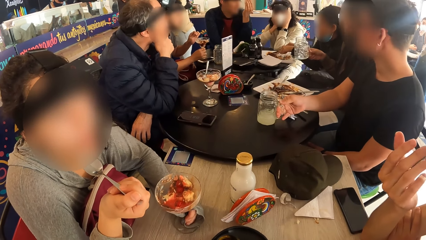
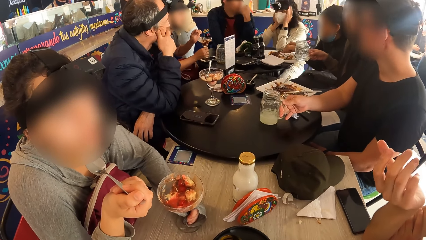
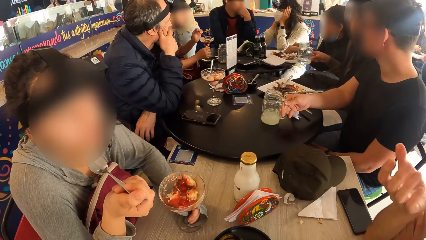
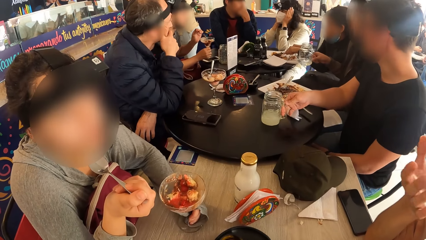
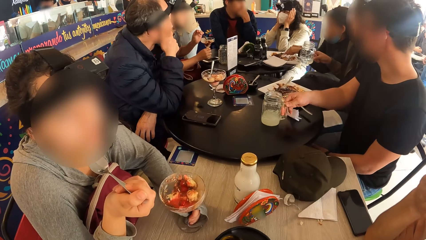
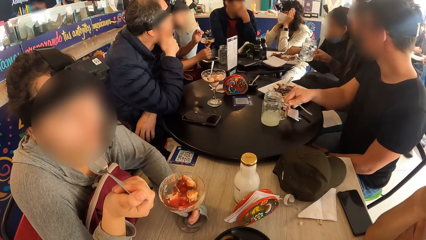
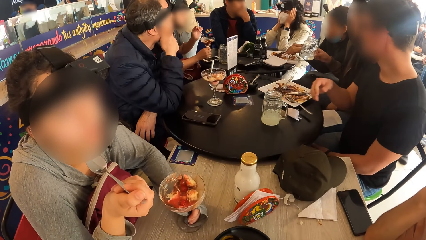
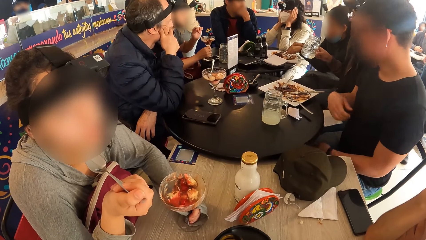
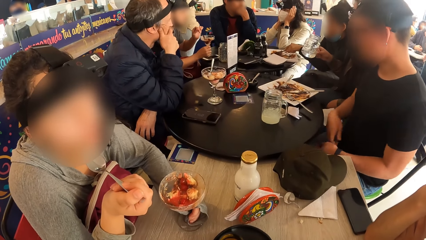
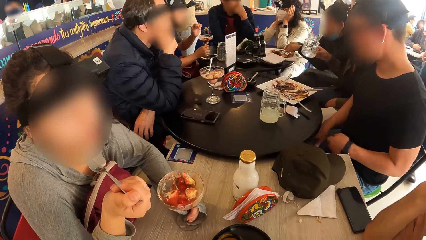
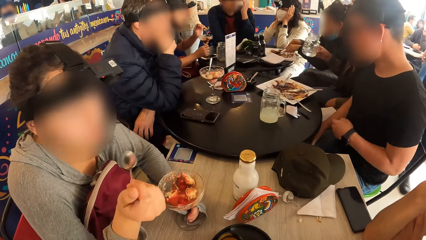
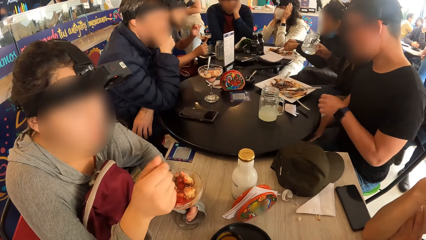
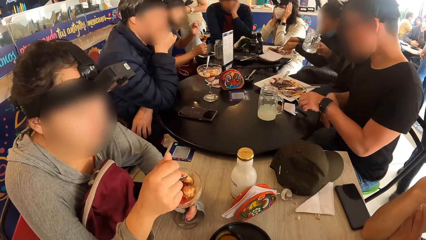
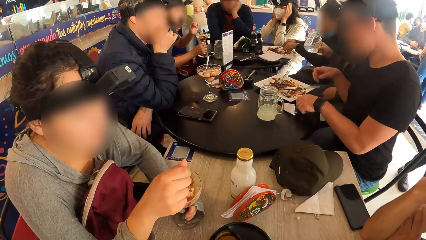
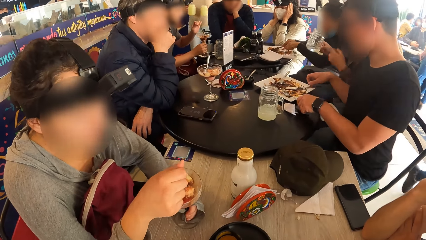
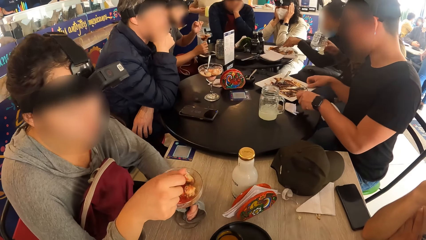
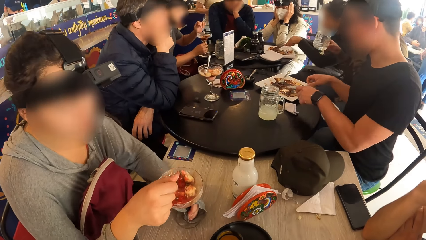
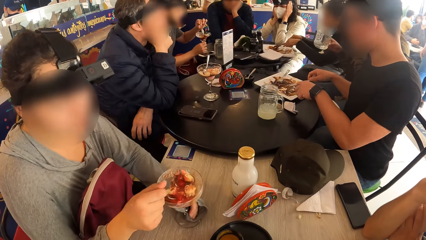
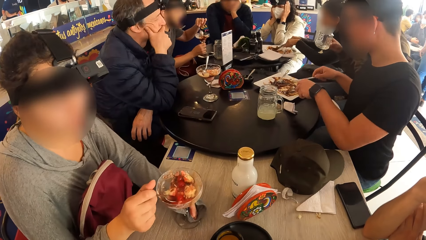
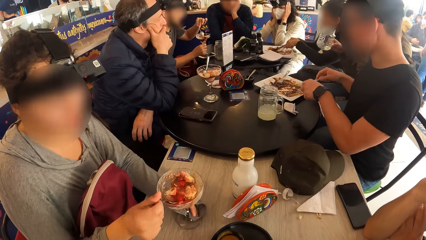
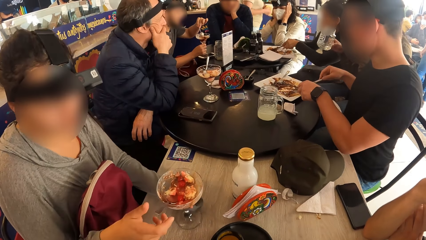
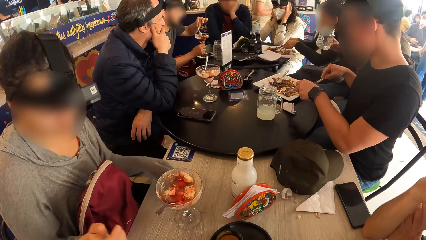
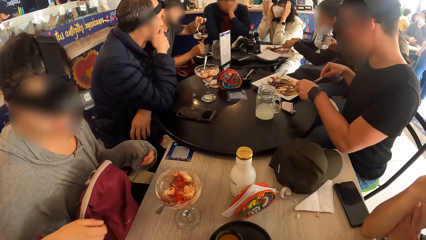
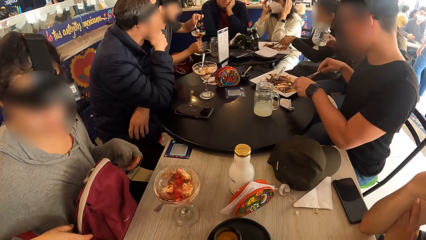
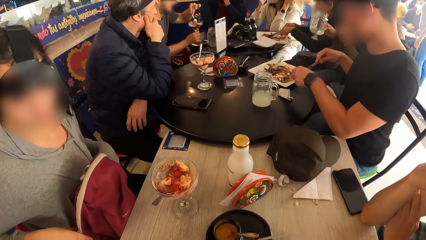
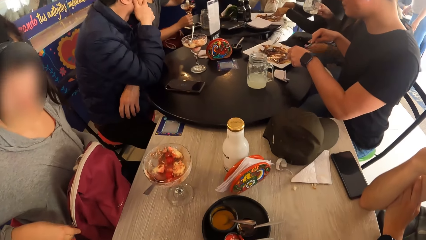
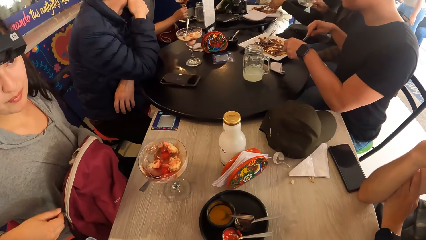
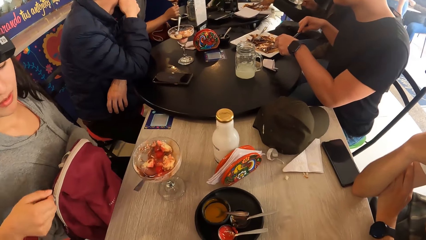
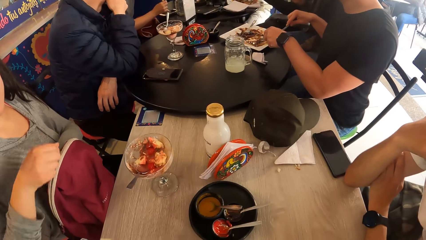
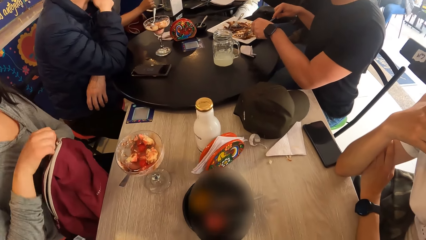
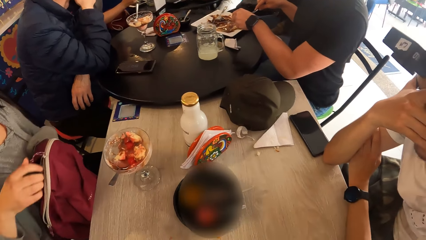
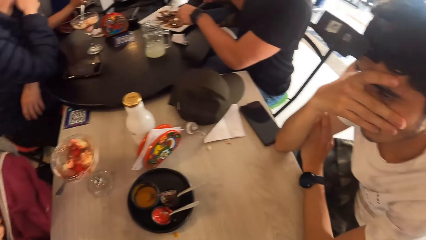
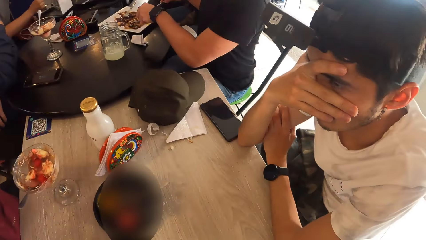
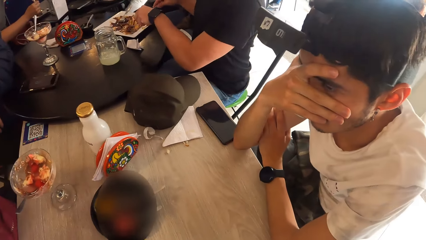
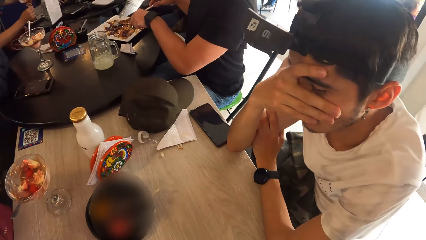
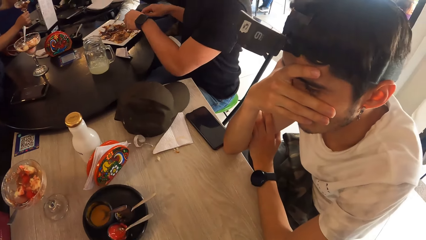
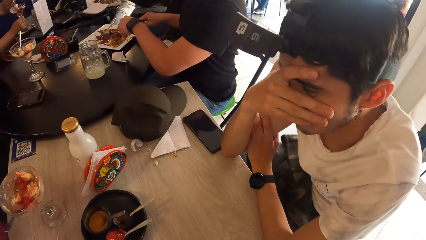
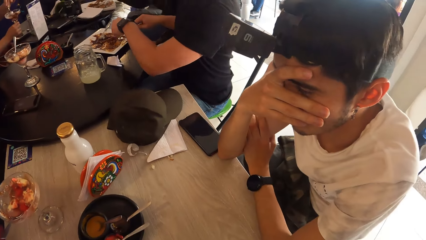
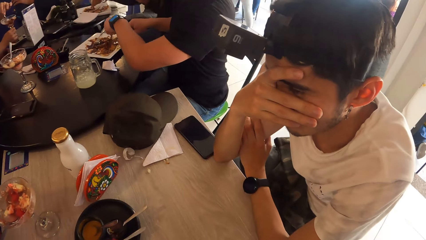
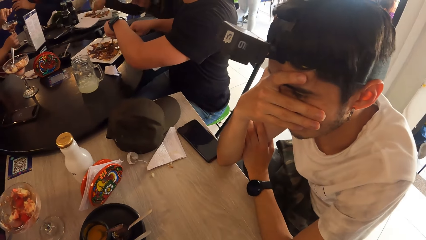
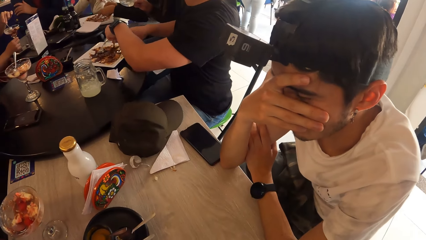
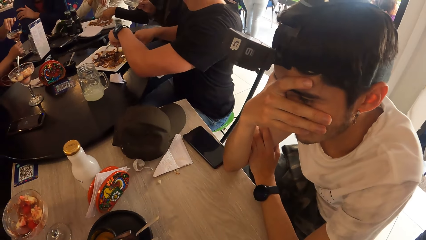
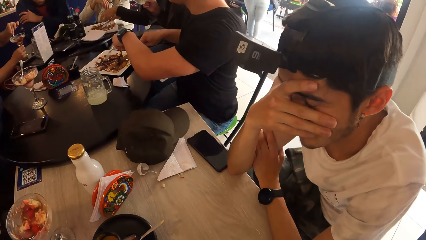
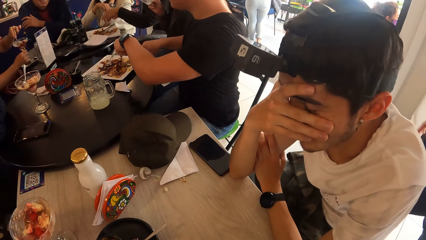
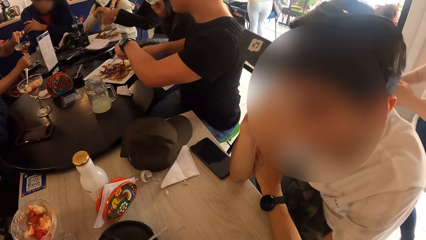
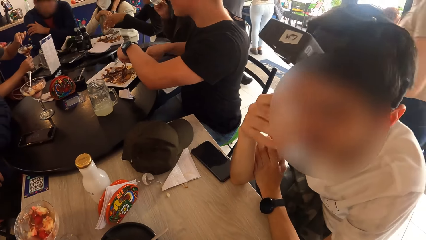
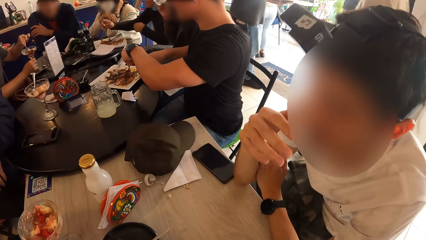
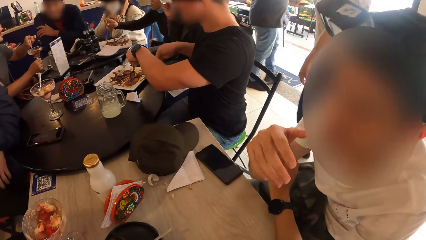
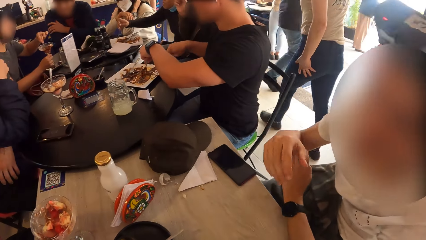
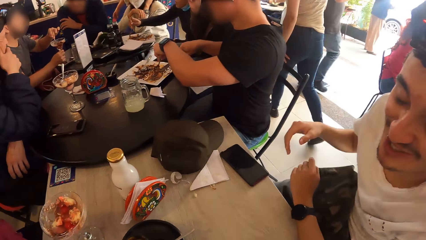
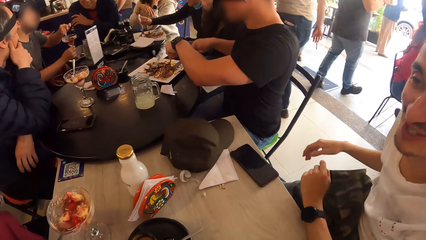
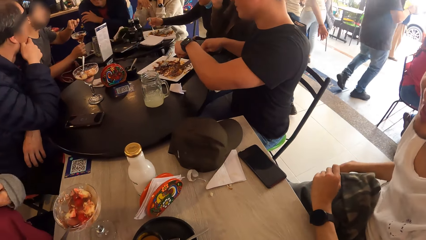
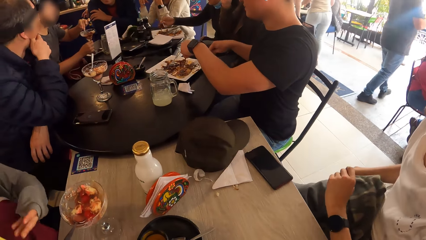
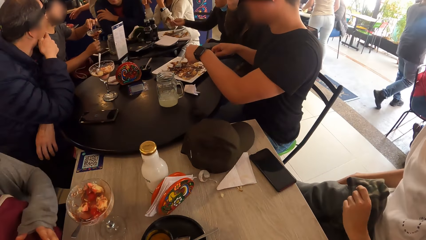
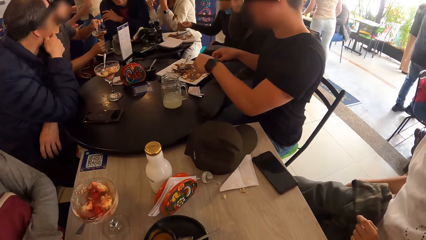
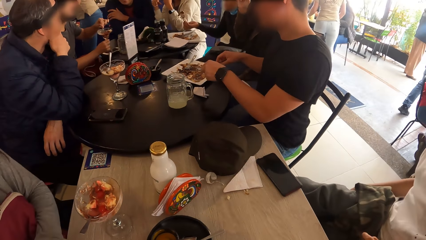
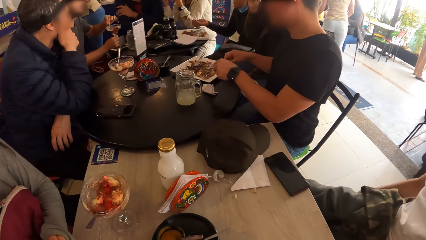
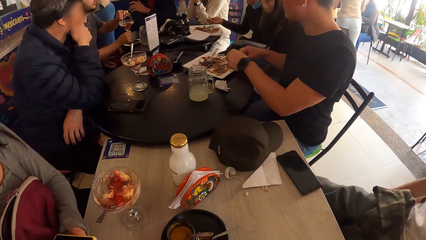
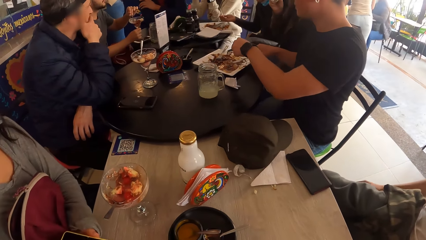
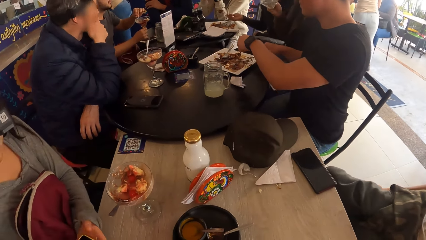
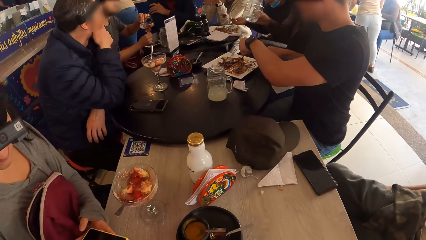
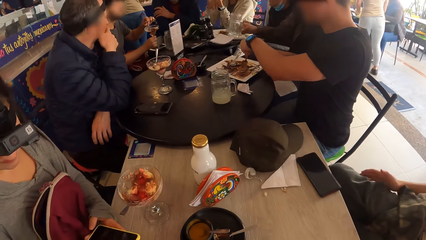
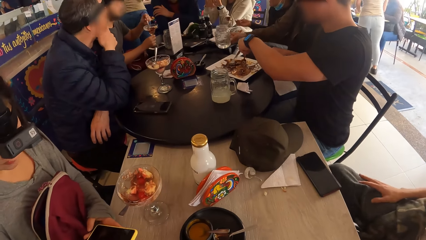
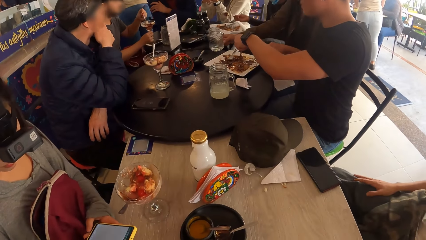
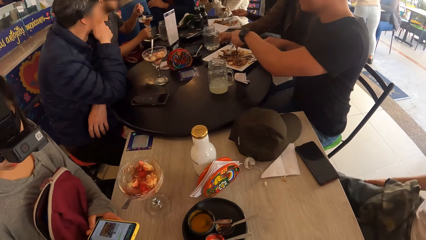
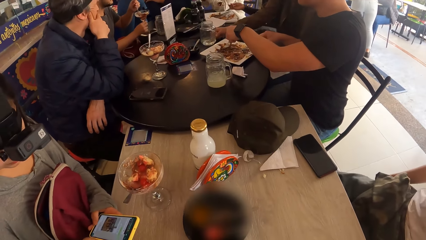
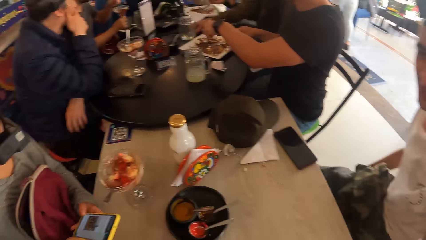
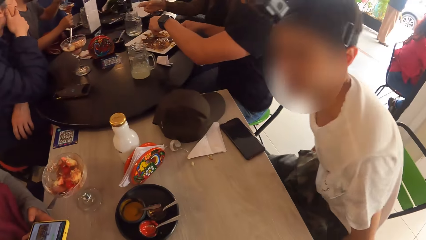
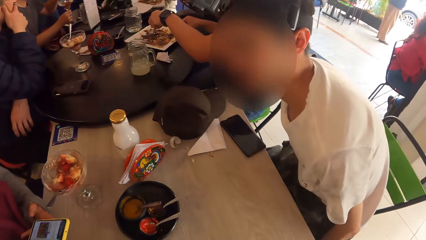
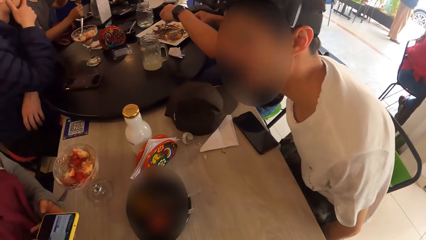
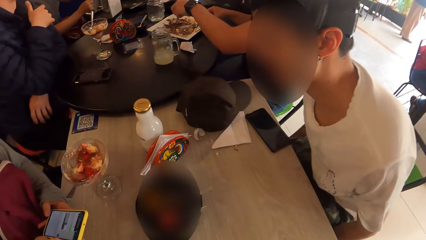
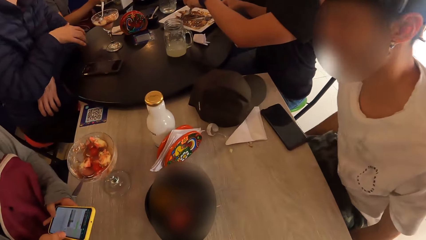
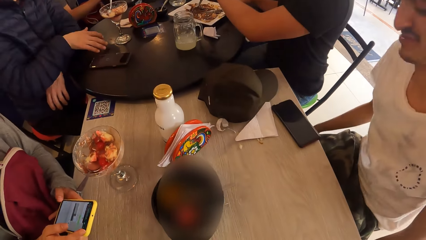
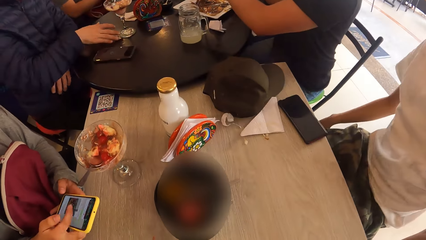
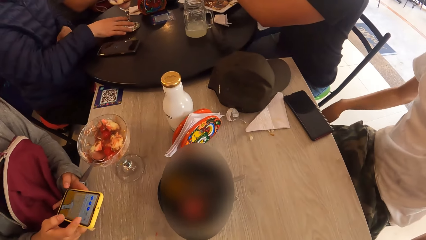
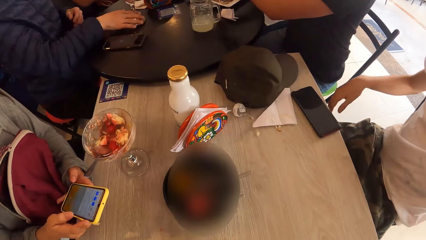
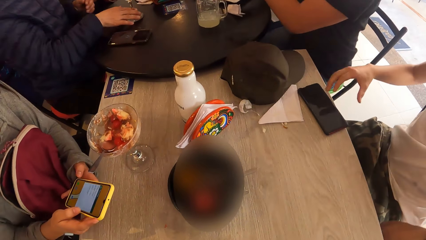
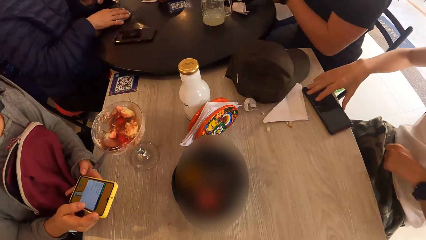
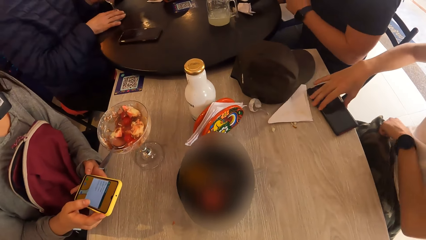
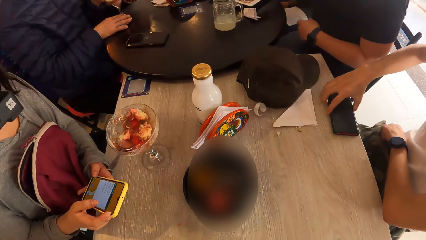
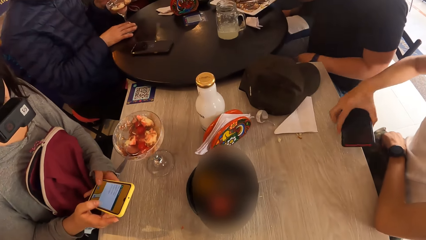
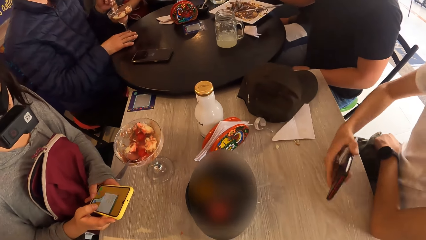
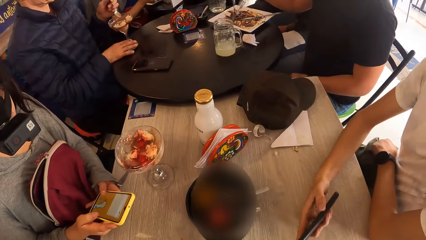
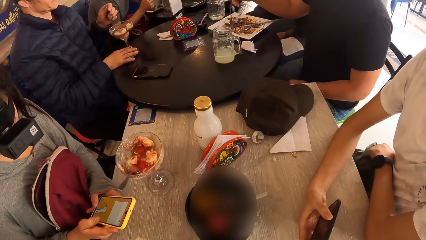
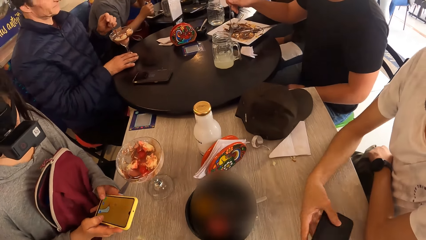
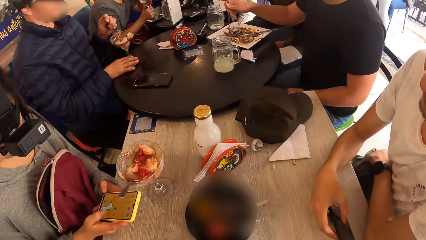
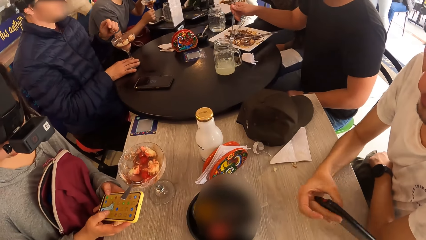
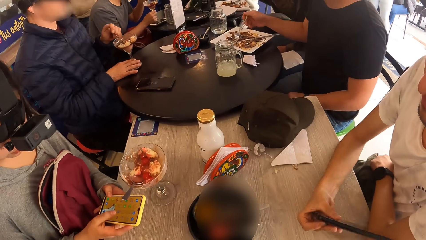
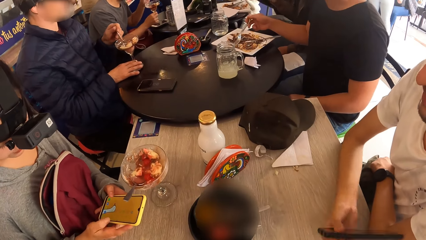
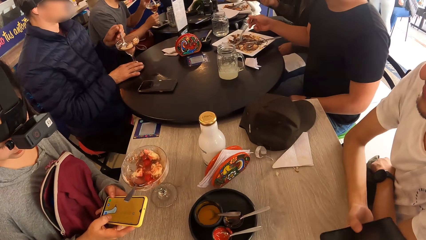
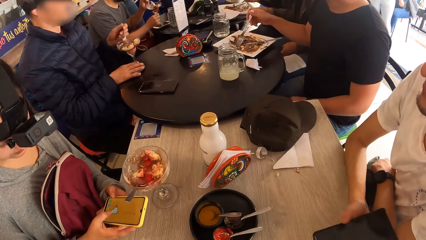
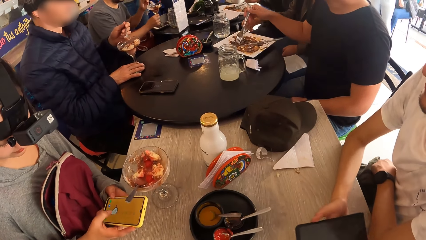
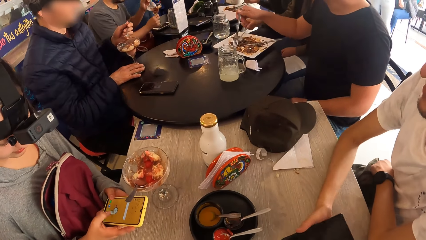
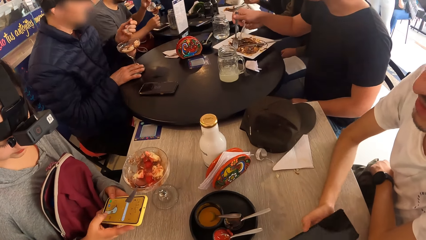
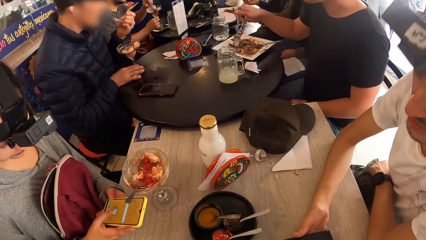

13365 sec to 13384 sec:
The man moves his right hand. The woman removes the spoon from her mouth with her right hand. She drops the spoon inside the cup on the table with her right hand and removes her left hand from the cup on the table. She opens the zip of her backpack with her right hand. The man stares at the woman. The camera wearer turns towards the man. The man holds his face with his right hand, shakes his head, and removes his right hand from his face. The woman presses a phone with her left hand. The camera wearer turns towards the woman. The man moves towards the table and adjusts his chair with both hands. The camera wearer turns towards the man. The woman presses the phone with both hands. The man picks up a phone on the table with his right hand and rotates his phone.
